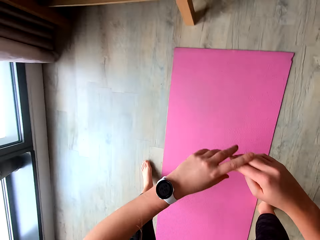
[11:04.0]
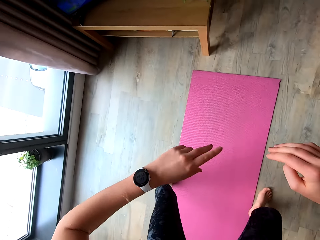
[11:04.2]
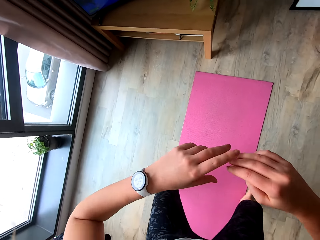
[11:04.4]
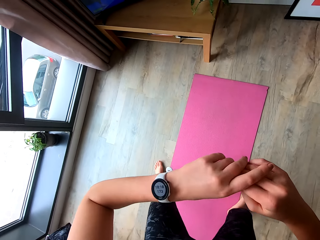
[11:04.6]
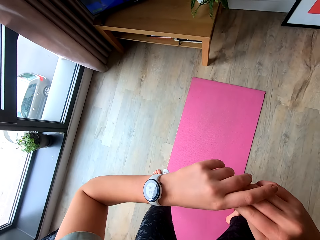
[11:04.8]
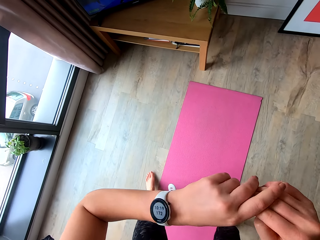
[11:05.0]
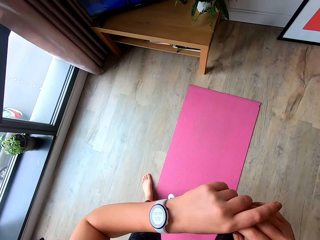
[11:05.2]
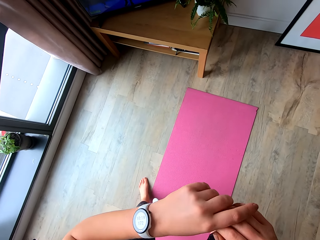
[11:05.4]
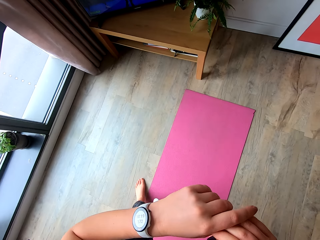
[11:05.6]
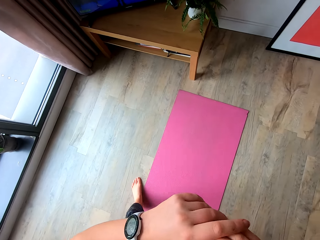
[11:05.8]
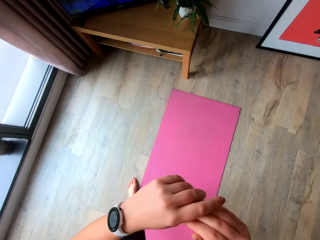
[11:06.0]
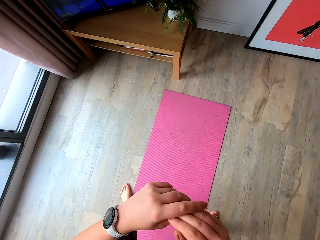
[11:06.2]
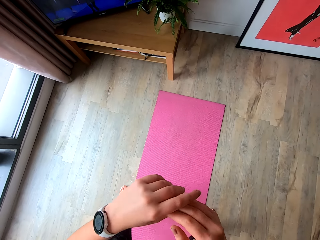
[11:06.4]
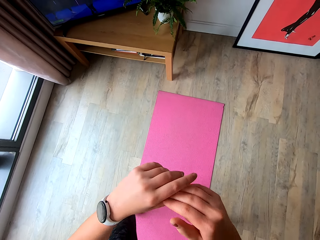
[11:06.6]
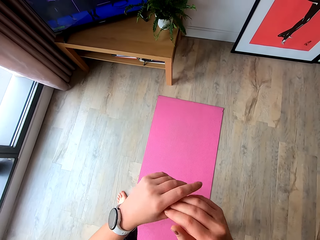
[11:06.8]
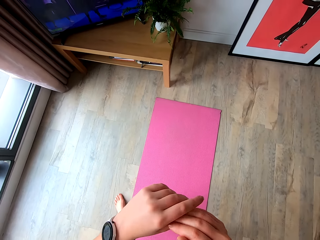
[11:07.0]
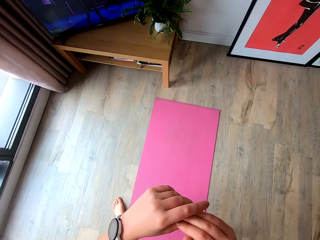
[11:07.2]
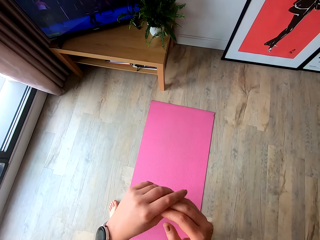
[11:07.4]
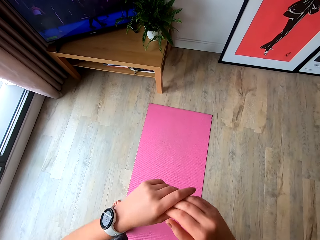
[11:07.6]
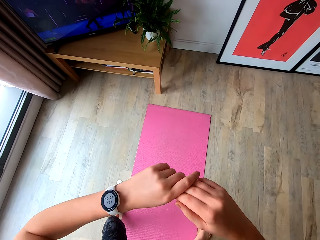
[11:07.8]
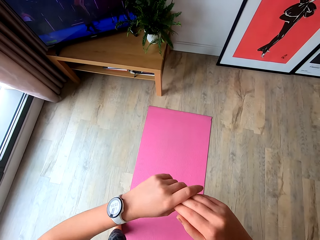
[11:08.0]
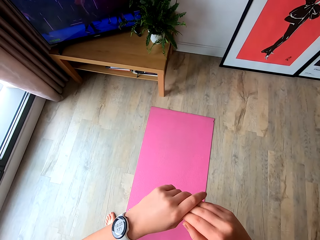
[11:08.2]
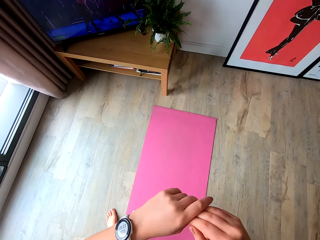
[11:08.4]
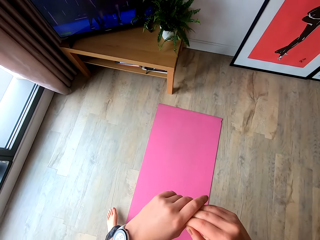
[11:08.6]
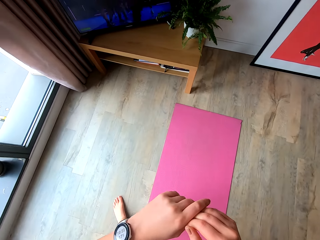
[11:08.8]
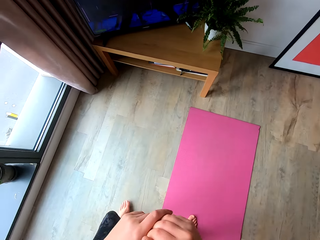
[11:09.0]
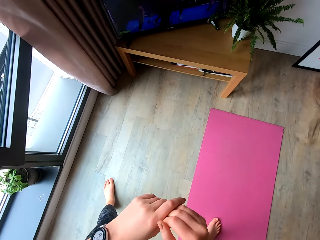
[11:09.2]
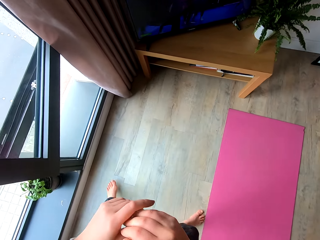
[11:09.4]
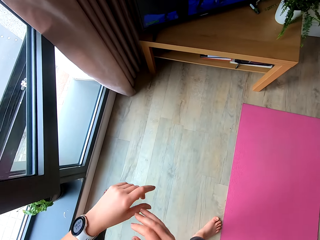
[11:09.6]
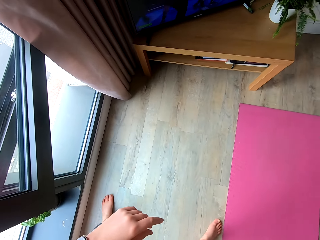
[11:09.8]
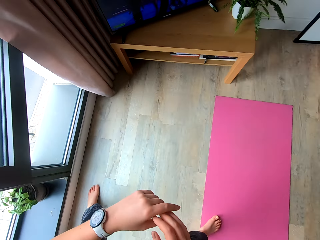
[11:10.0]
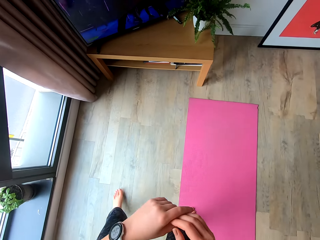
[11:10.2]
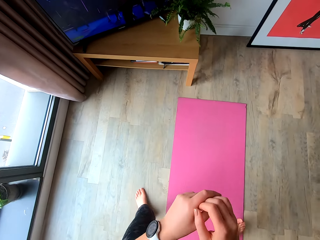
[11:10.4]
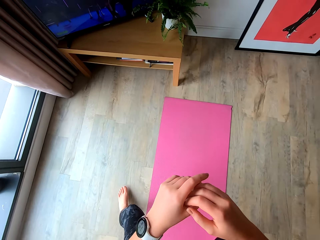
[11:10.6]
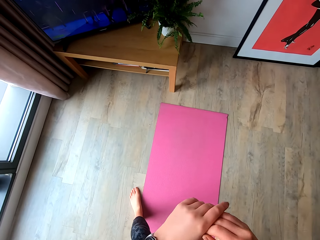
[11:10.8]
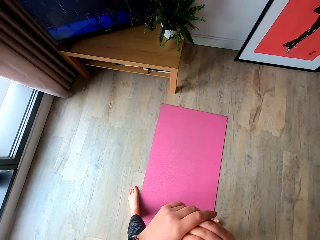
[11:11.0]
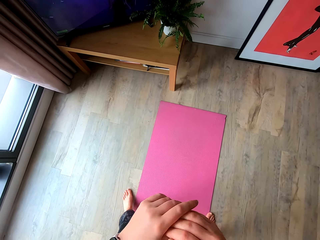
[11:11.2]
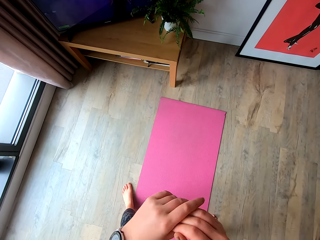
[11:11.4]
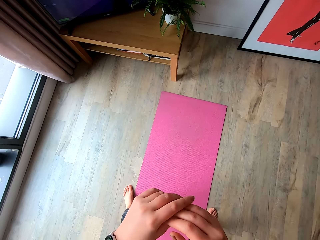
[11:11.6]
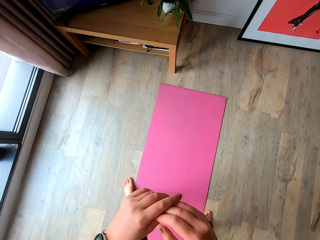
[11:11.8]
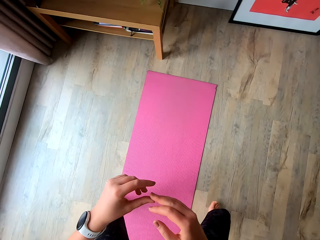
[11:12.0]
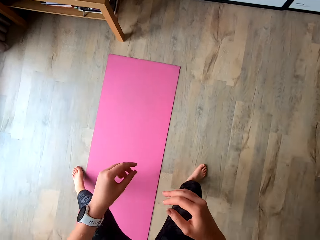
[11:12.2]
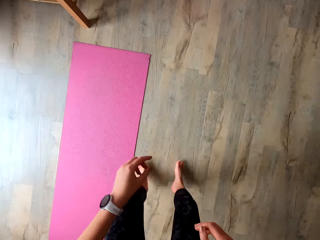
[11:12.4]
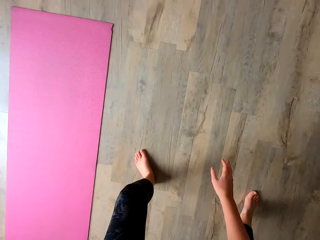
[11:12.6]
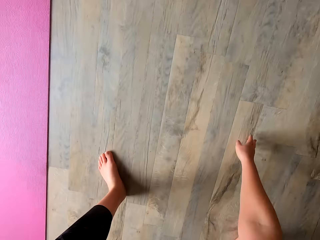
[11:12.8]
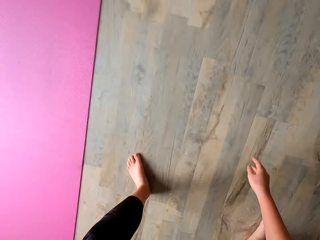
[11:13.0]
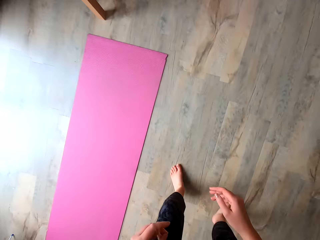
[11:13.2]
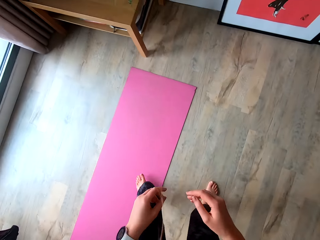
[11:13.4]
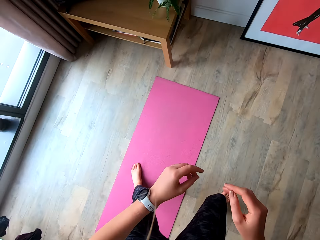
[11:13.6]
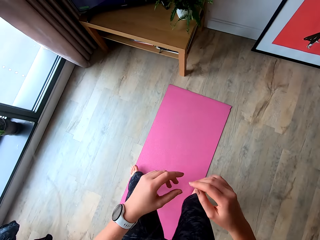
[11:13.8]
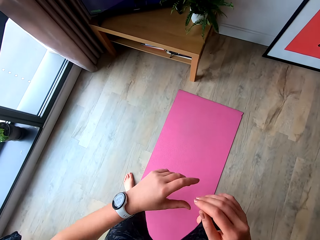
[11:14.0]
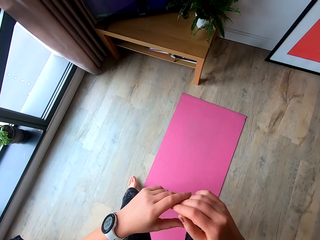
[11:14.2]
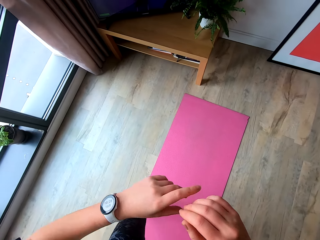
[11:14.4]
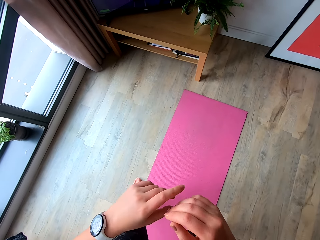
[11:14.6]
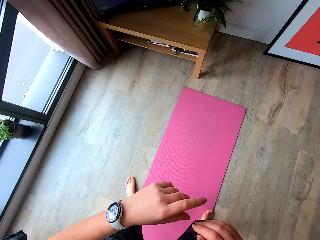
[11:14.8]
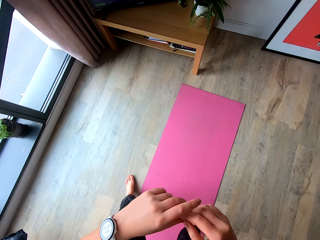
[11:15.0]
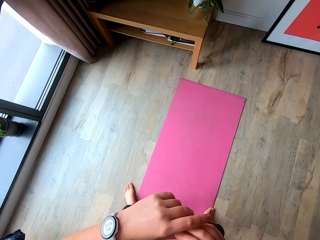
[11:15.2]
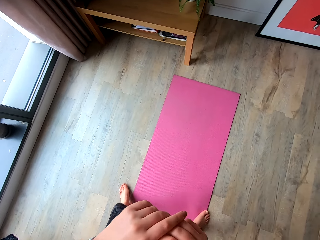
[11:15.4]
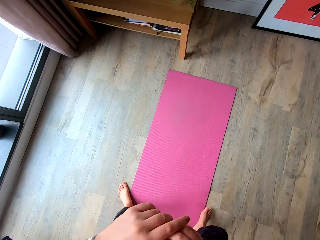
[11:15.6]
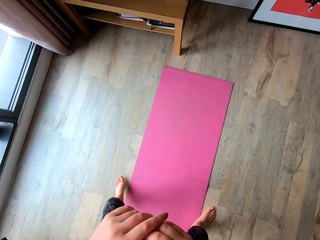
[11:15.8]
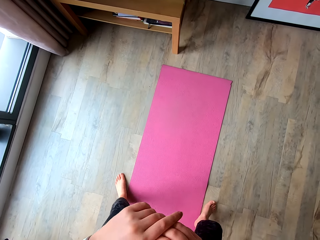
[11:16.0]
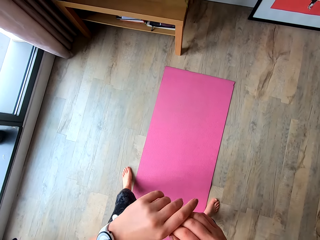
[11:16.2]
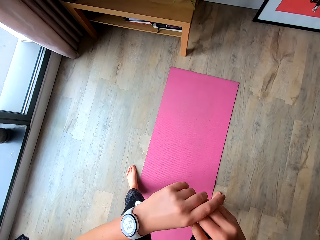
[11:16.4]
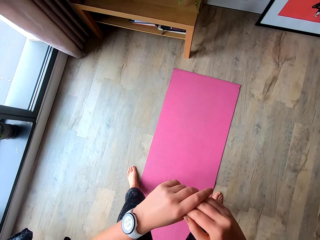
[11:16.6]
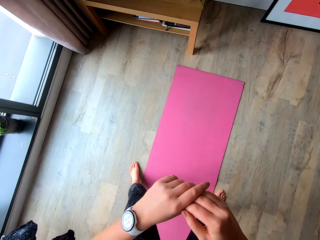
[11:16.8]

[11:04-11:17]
The camera wearer jumps sideways. She jumps on the yoga mat. She touches the floor with her right hand.

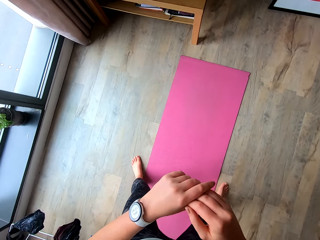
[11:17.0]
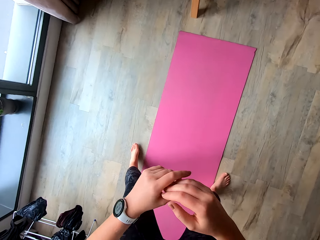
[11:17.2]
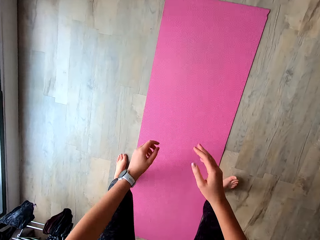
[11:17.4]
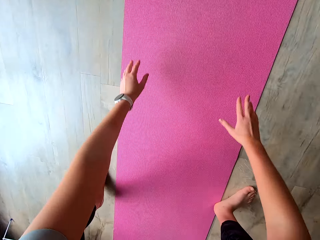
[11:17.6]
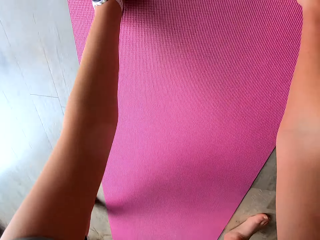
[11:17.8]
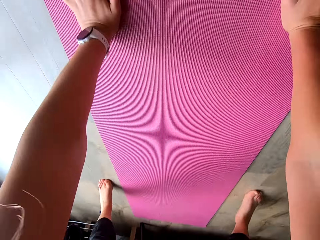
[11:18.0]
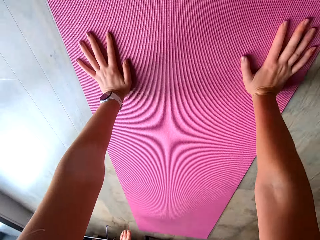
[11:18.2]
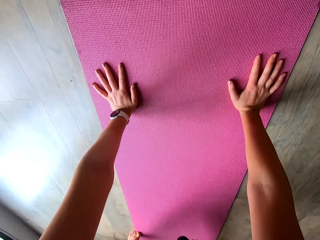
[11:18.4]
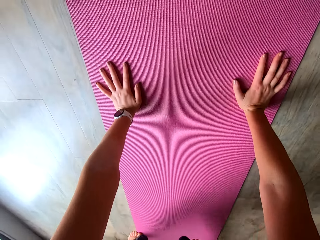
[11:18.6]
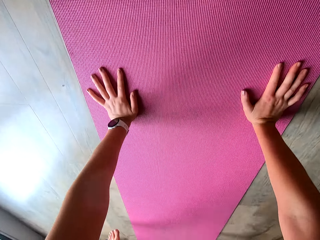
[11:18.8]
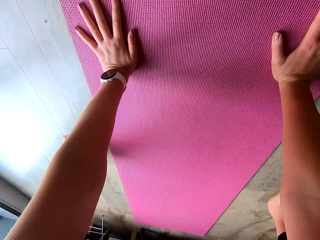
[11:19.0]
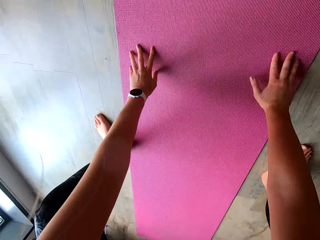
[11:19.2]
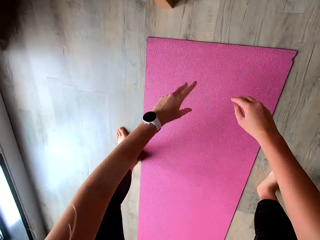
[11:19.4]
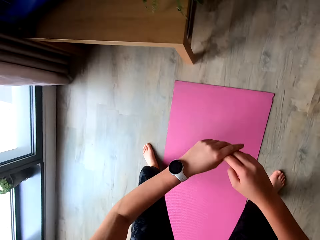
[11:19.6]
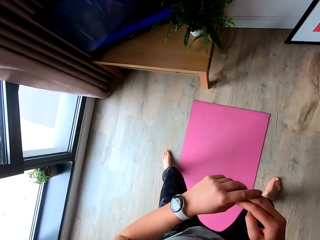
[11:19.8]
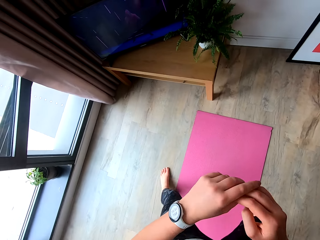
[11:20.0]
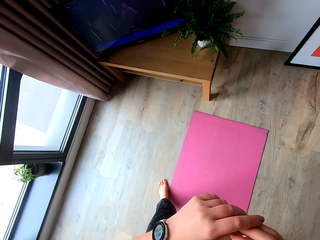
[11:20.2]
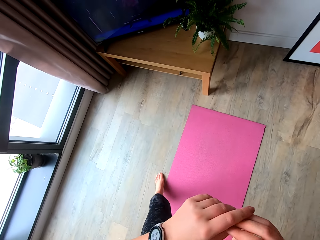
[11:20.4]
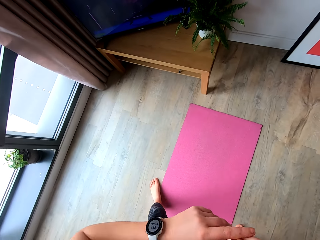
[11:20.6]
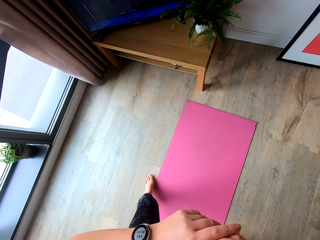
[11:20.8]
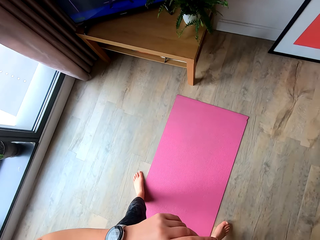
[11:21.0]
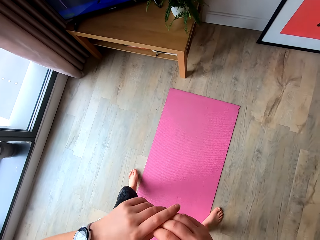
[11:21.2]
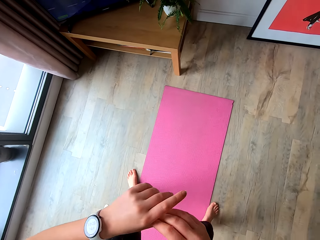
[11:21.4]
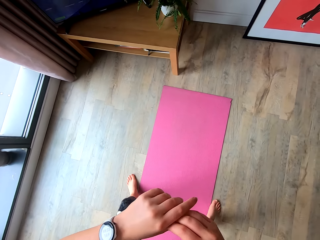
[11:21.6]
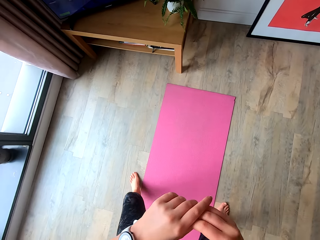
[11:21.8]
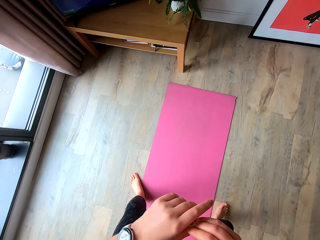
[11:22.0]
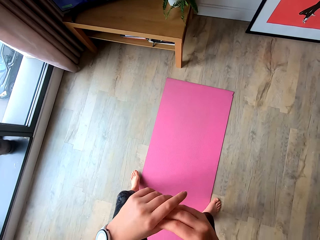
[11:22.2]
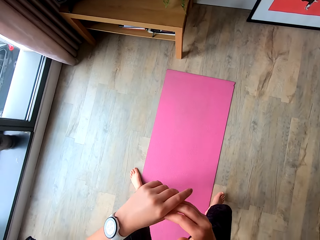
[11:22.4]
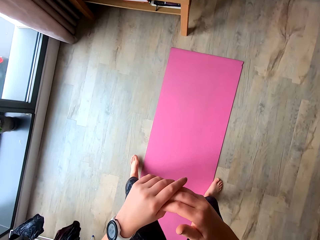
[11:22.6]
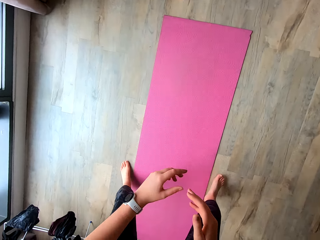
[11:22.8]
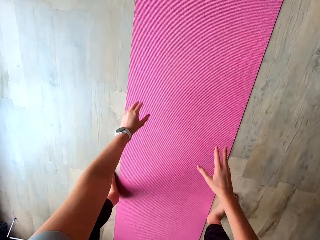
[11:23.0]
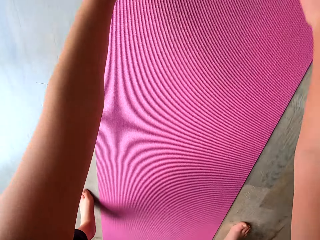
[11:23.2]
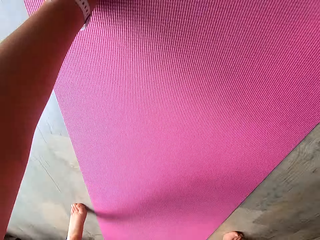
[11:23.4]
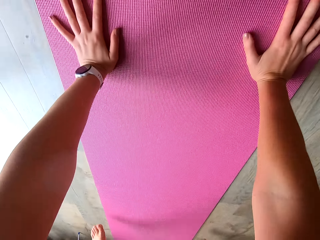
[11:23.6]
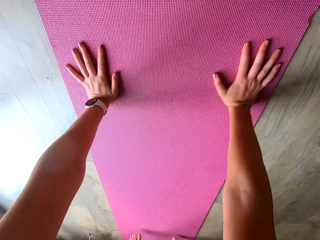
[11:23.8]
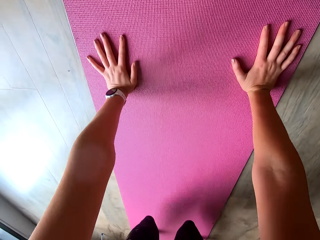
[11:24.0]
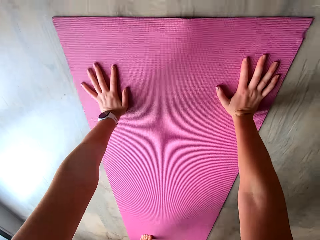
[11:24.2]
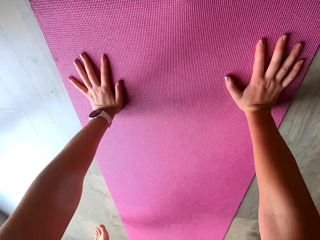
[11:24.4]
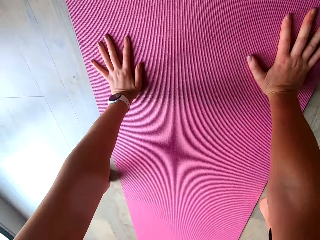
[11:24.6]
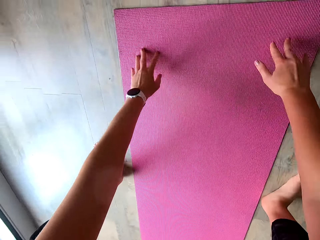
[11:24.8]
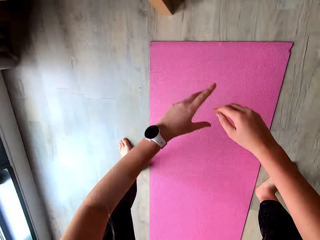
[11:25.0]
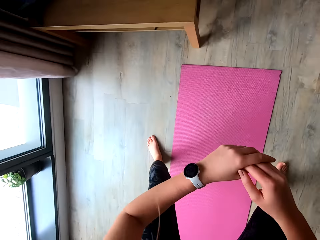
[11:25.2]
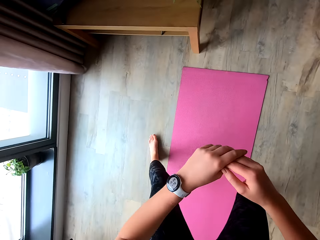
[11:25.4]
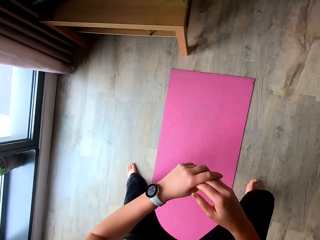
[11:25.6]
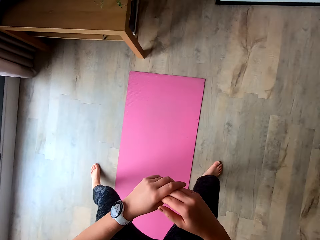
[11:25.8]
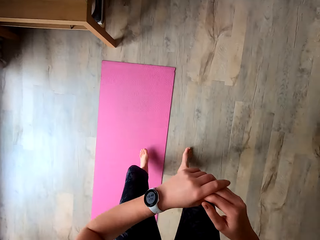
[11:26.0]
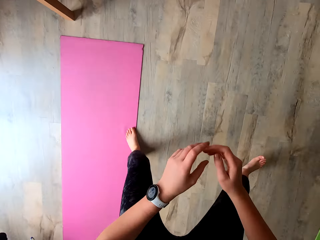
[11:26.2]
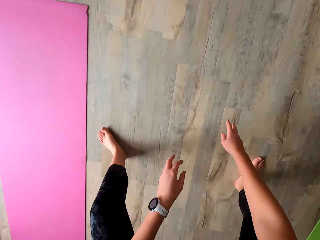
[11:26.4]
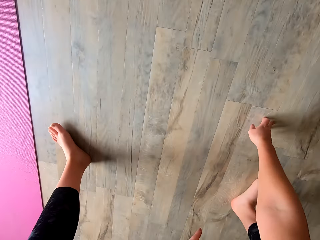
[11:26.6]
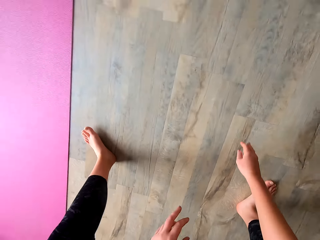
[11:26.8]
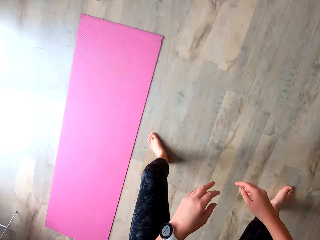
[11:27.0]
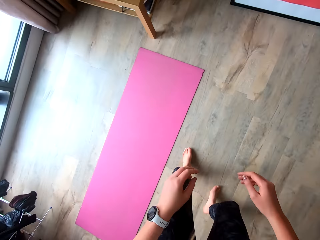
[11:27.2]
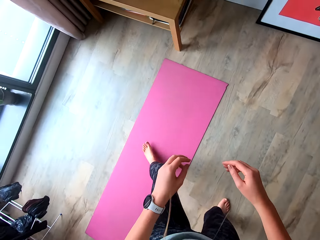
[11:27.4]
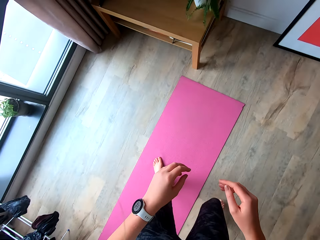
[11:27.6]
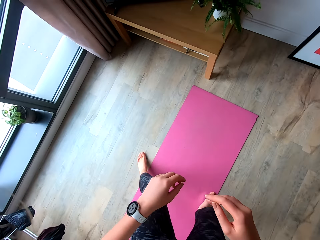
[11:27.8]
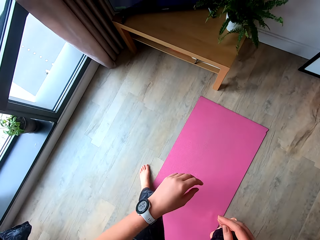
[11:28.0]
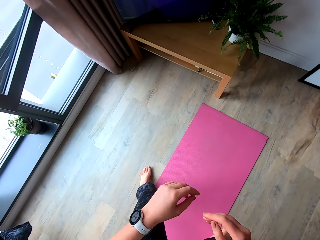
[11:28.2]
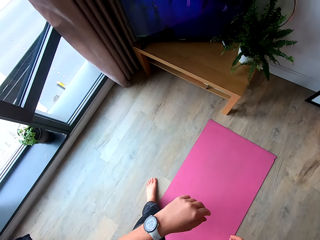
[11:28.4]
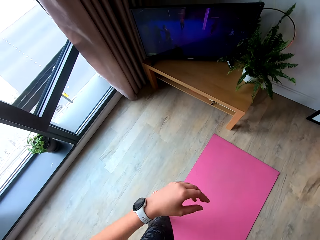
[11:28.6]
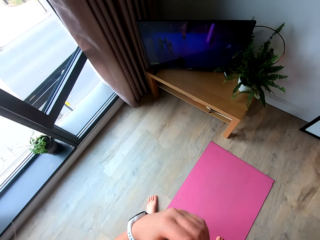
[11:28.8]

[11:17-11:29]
The camera wearer touches the yoga mat. She jumps sideways. She touches the yoga mat with her hands. She jumps to her right side and touches the floor with her right hand.
